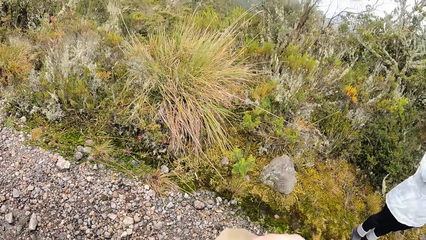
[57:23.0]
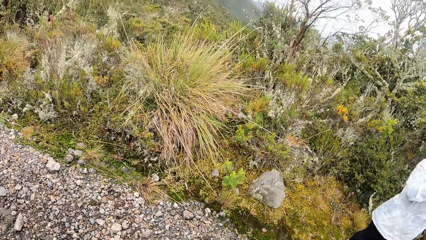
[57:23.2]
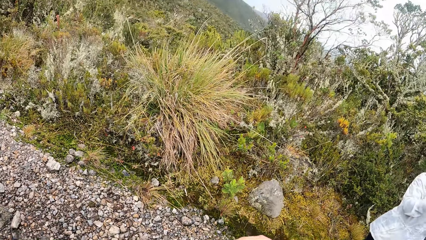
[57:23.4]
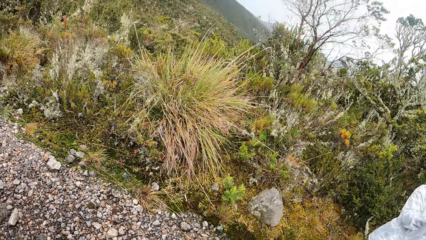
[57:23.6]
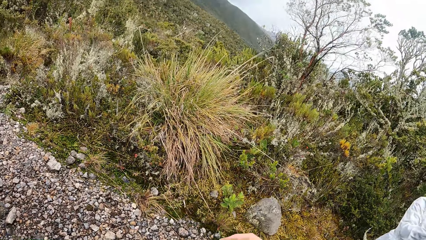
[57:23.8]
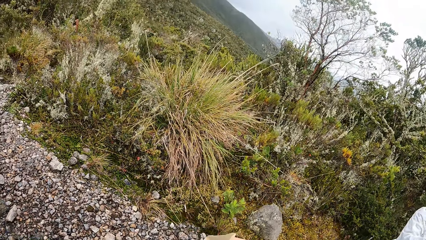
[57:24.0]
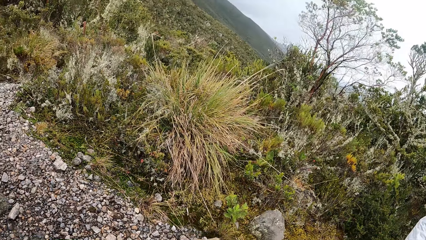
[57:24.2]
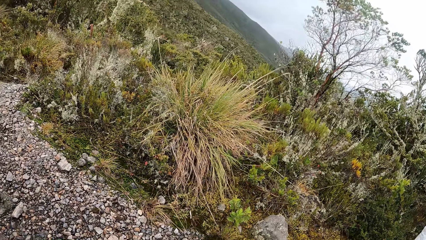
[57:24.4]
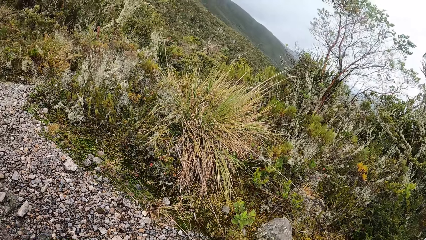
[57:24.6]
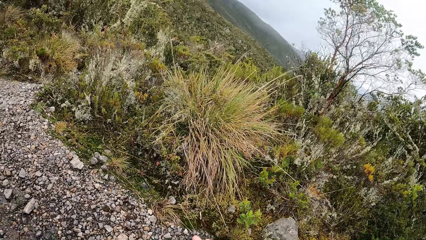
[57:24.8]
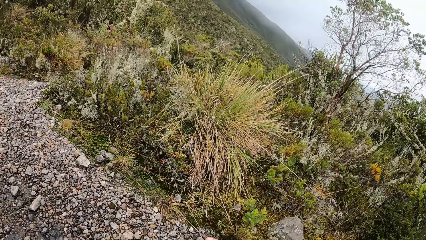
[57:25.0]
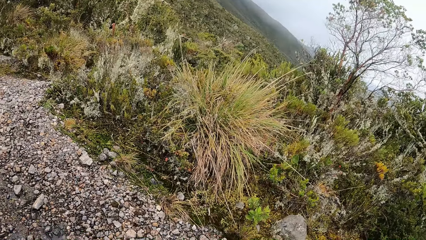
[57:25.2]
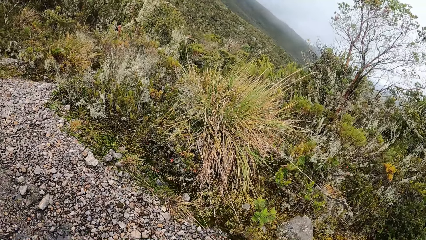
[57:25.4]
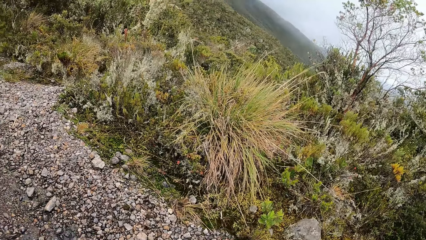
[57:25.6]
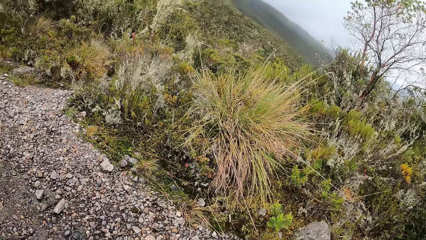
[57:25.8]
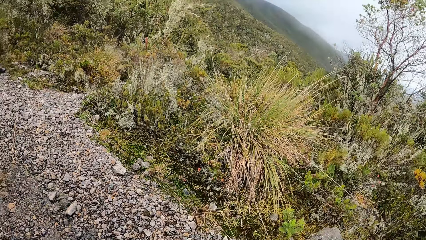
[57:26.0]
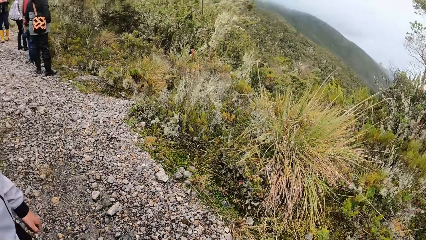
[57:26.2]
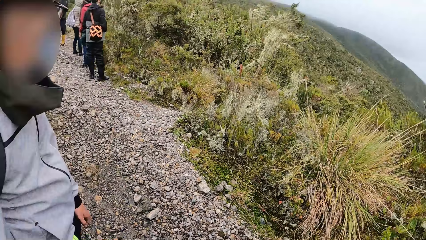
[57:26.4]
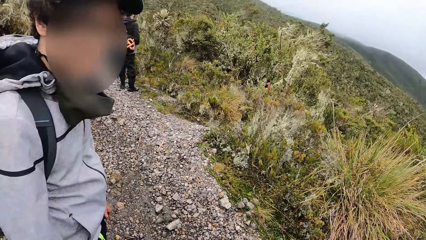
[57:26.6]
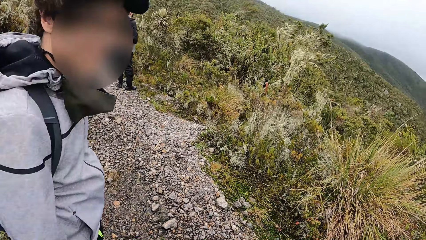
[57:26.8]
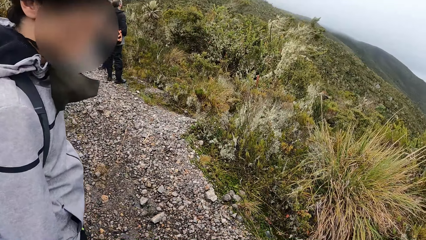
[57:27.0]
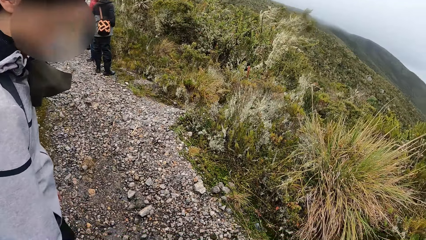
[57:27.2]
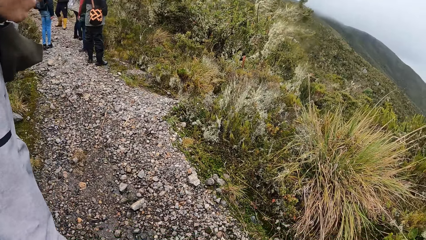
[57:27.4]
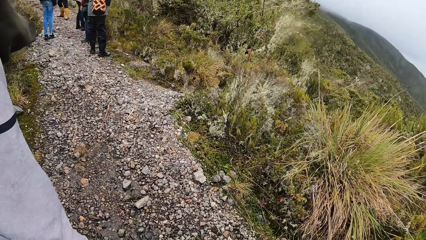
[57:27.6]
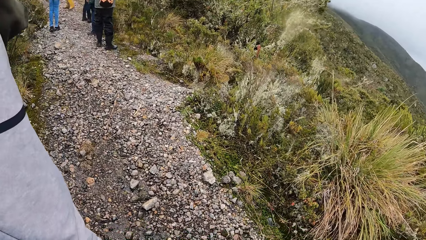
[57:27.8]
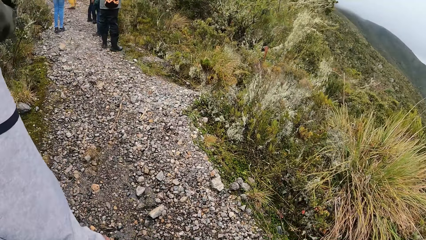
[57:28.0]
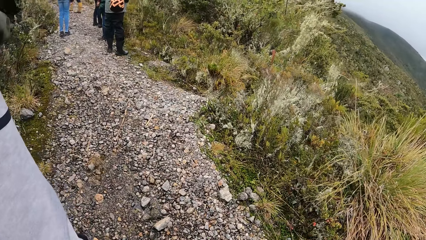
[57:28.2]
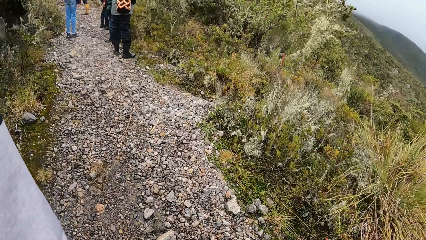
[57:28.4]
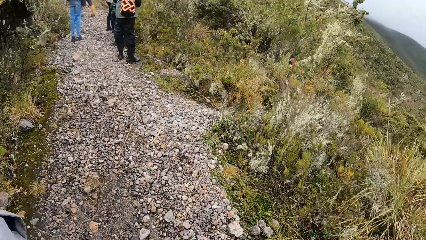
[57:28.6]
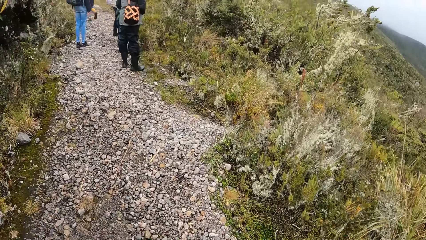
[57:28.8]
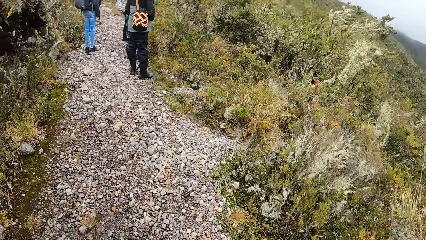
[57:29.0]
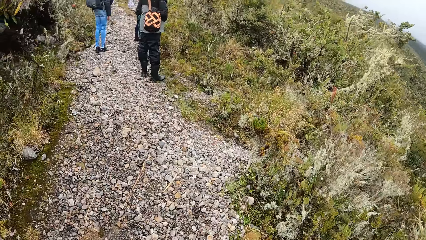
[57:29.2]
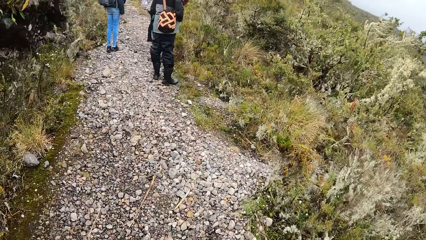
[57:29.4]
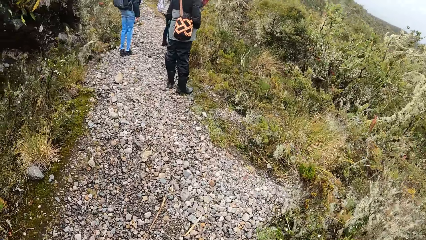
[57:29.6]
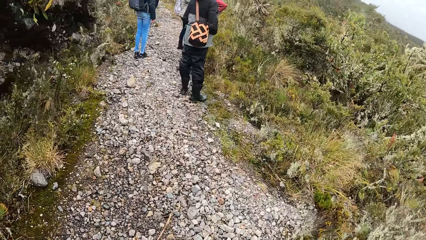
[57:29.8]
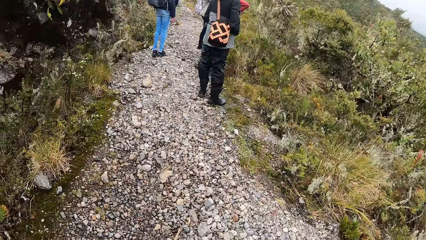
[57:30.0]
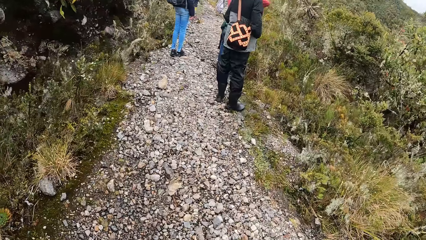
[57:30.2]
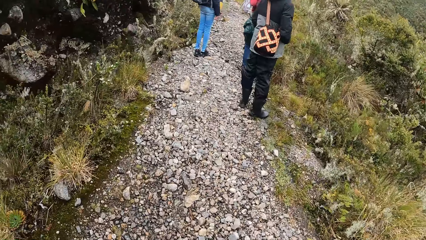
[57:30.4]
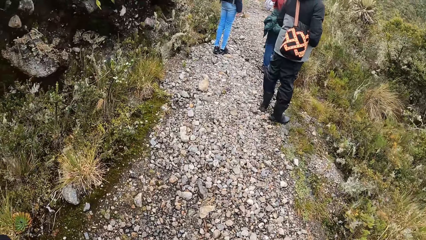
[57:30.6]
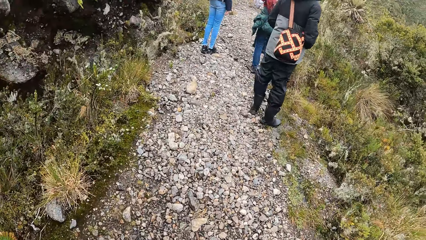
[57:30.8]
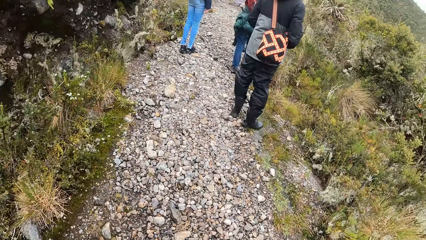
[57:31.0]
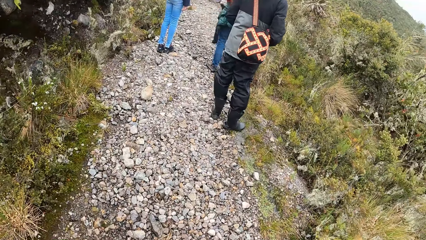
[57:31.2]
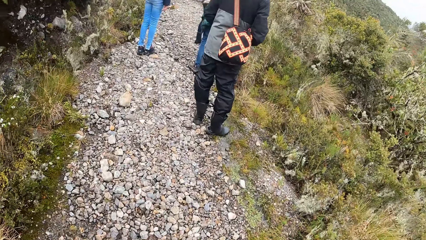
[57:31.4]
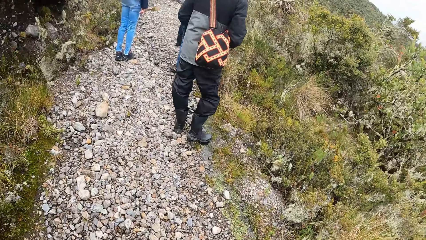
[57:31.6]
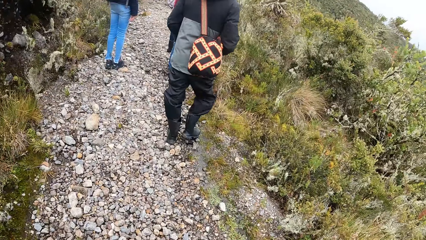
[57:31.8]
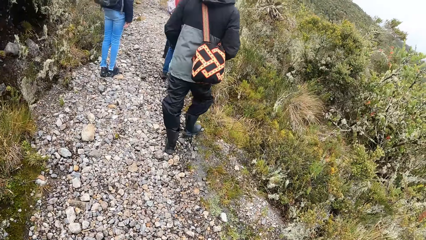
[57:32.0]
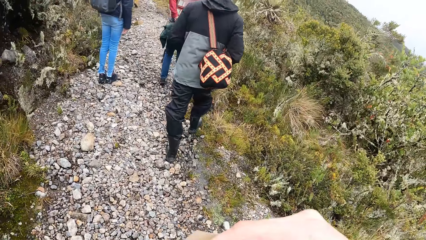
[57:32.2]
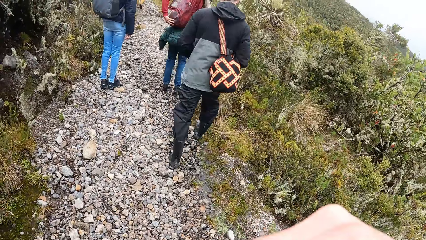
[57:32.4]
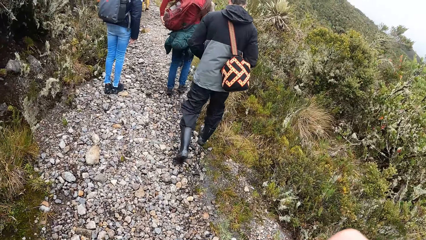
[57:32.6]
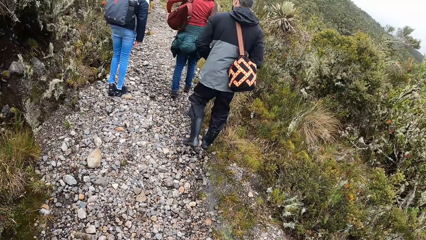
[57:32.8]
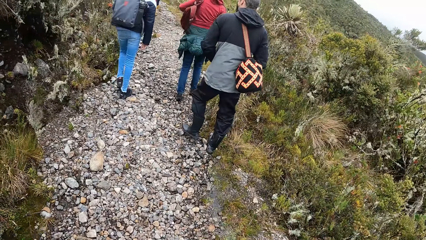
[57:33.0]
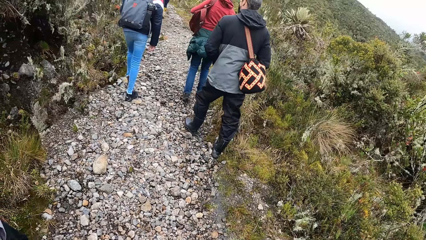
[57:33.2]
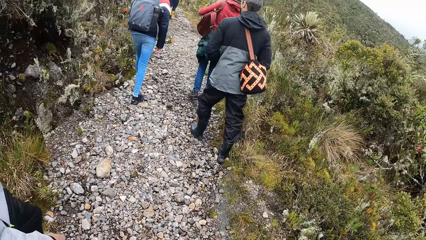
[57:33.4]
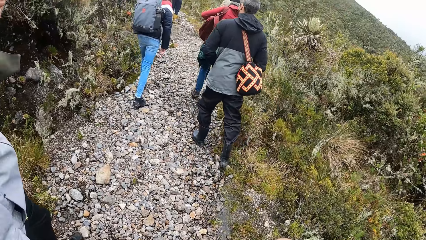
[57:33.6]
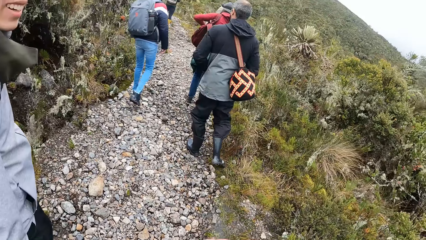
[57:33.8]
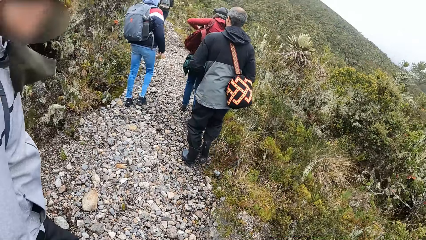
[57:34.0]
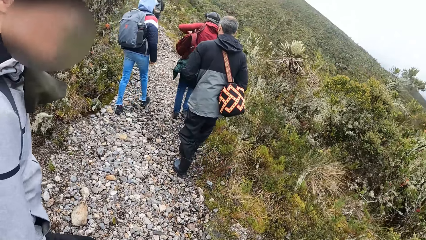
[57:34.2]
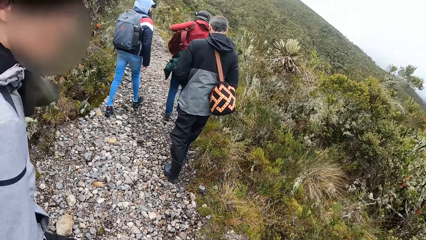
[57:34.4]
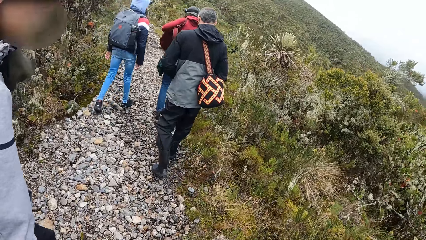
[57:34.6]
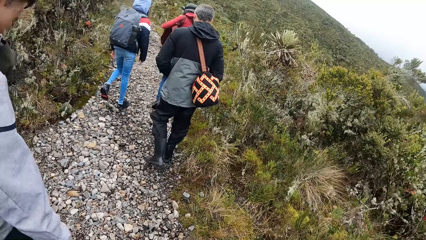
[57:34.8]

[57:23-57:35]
The camera wearer walks.

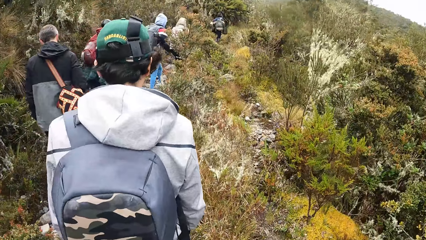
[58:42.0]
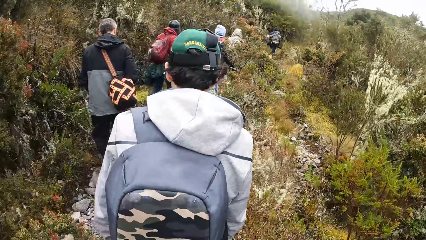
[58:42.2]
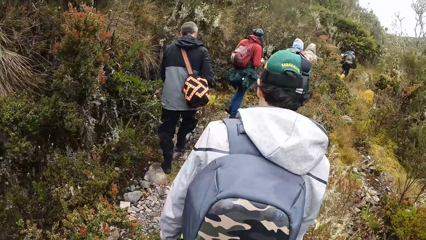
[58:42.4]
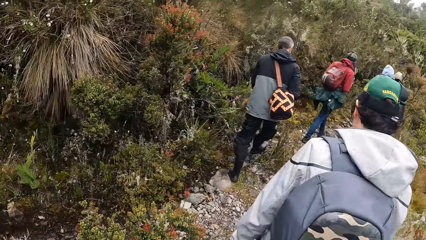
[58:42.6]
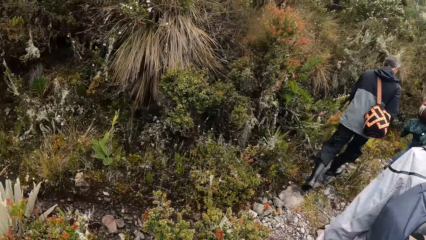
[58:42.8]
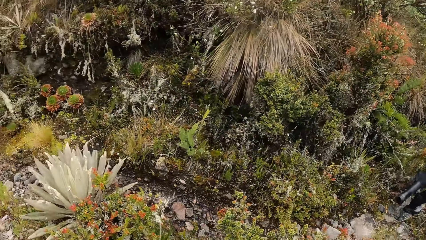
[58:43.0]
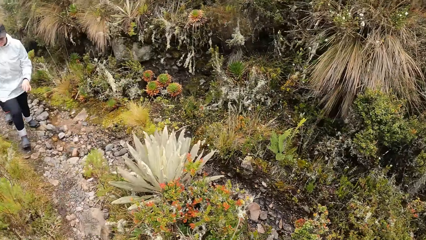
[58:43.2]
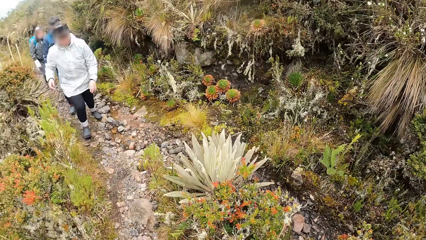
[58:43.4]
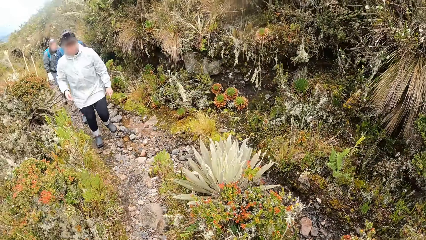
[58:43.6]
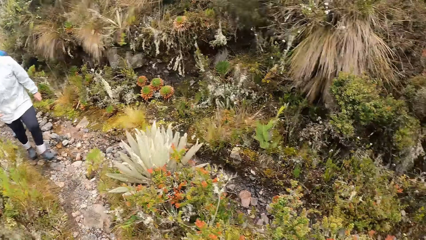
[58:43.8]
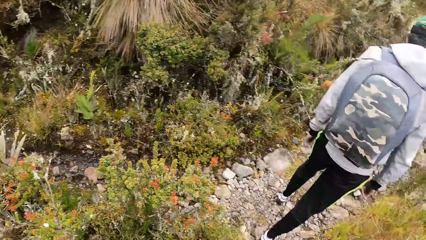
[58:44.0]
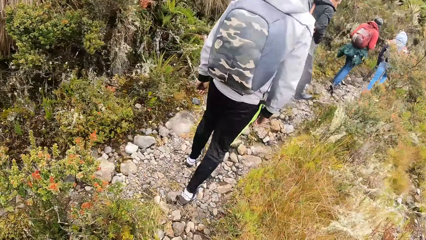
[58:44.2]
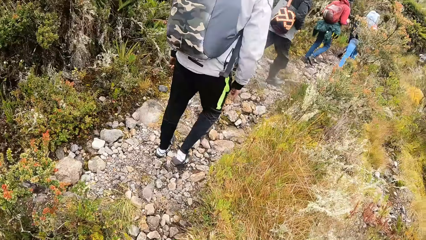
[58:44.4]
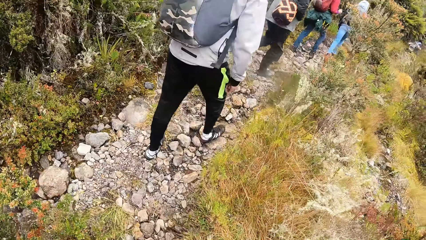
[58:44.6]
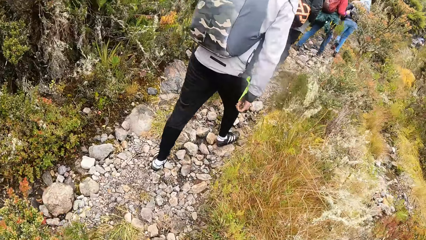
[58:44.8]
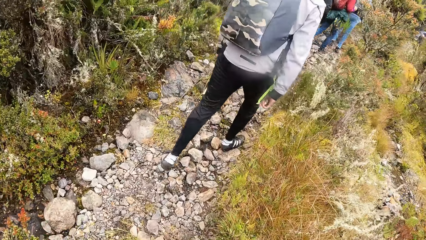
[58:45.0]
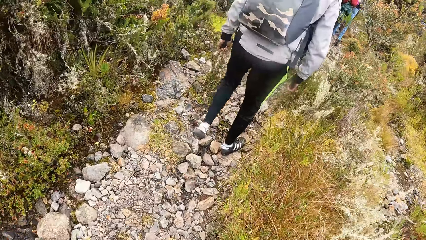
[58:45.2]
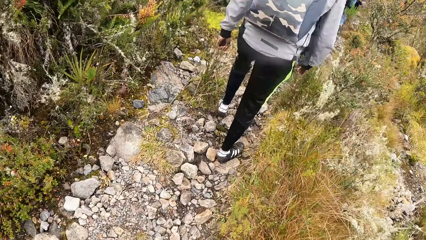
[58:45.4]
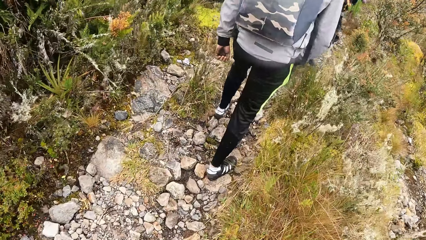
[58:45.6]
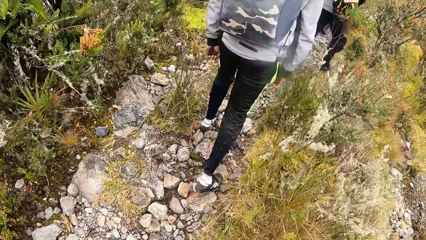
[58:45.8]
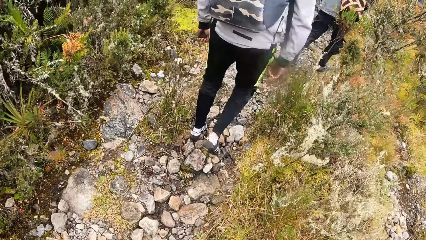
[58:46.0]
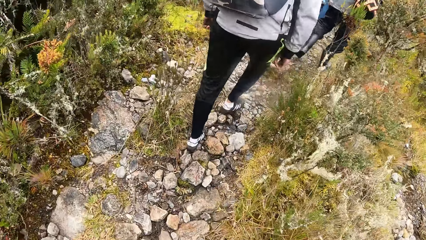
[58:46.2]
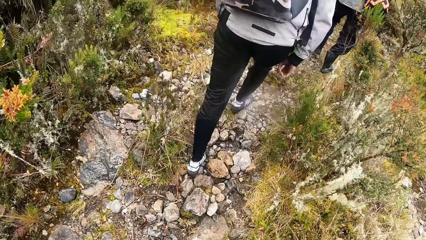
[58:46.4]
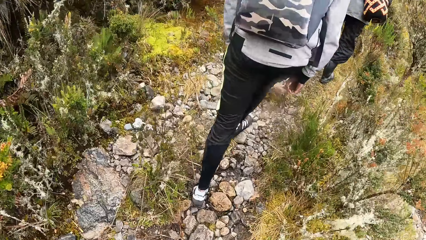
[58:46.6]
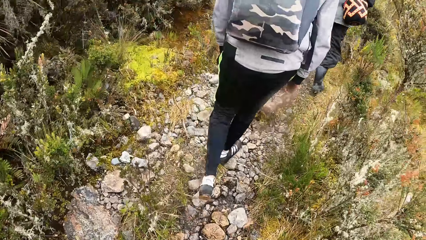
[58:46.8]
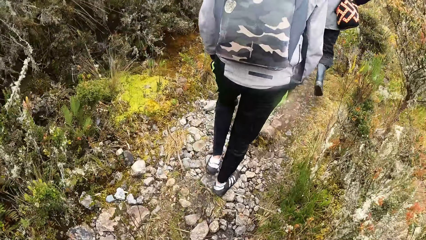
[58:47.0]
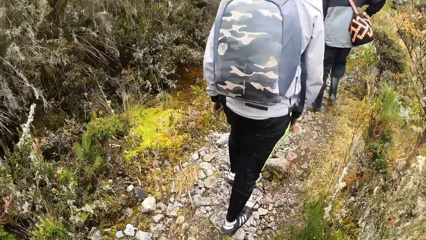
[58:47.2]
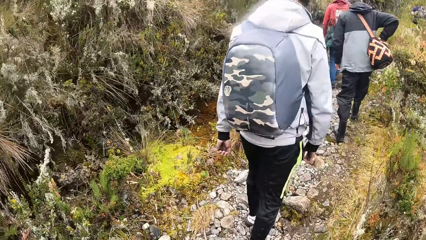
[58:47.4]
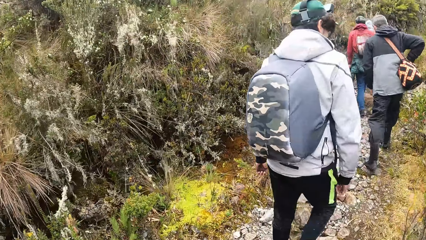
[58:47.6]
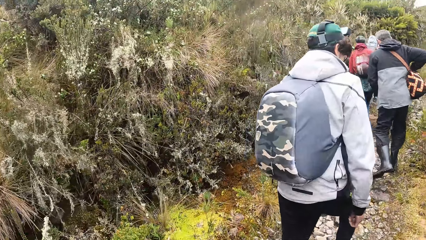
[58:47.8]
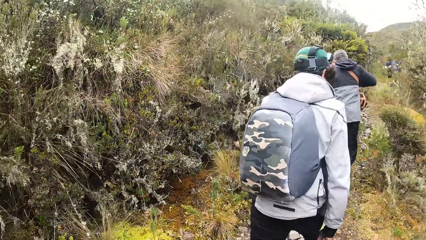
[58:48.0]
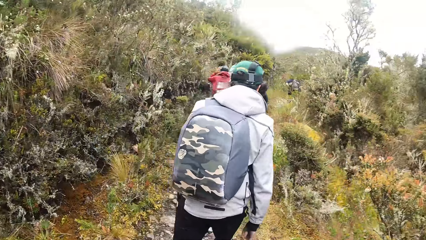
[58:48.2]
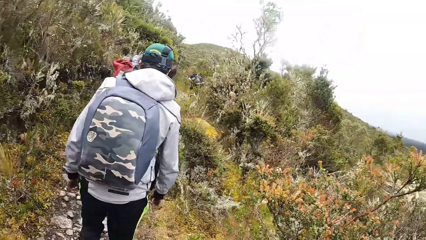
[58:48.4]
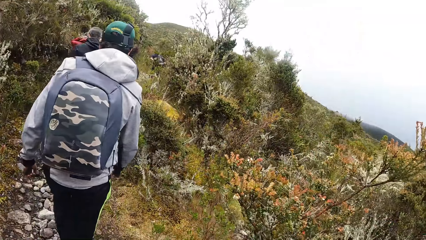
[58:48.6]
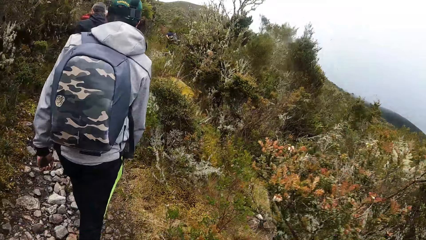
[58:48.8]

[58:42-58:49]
The camera wearer looks around.
